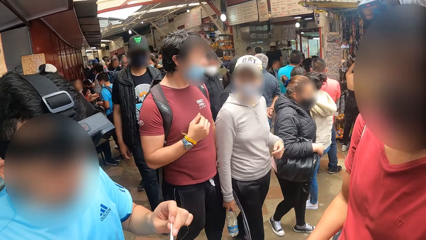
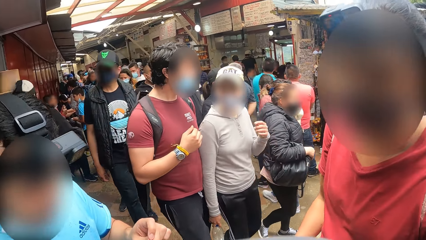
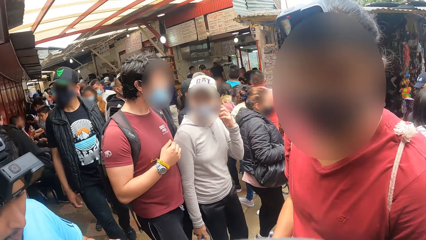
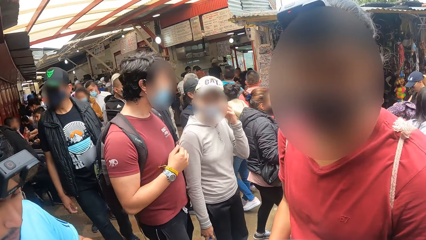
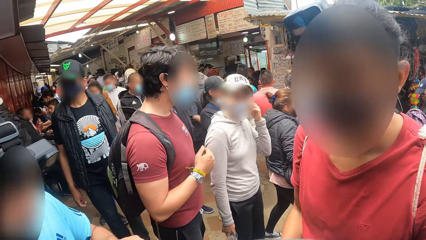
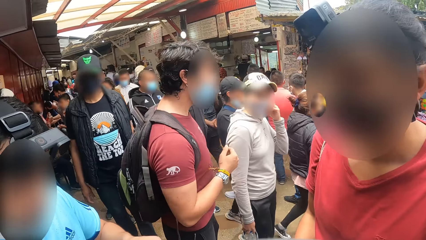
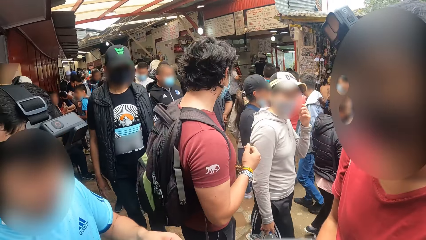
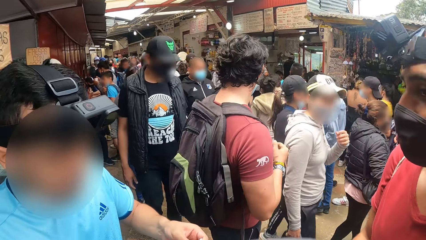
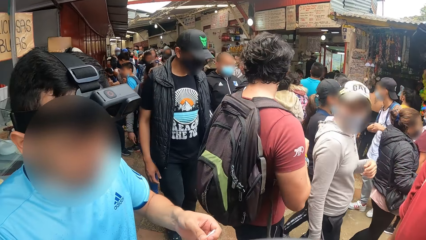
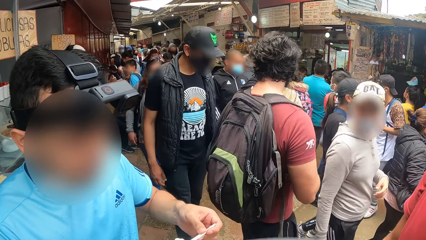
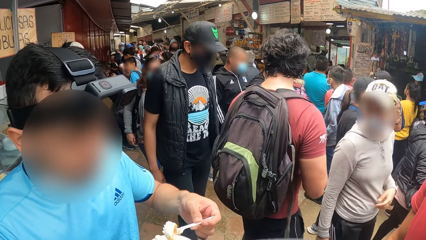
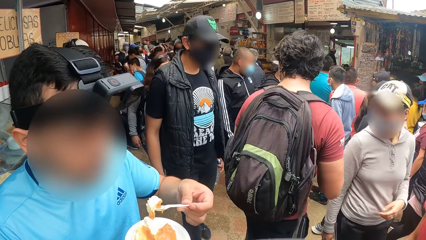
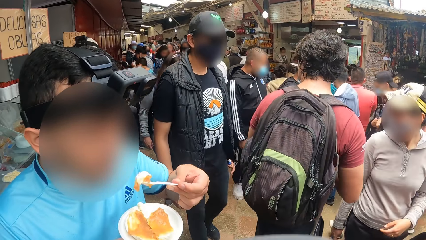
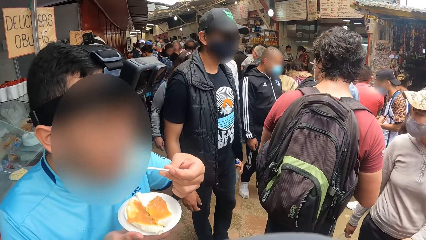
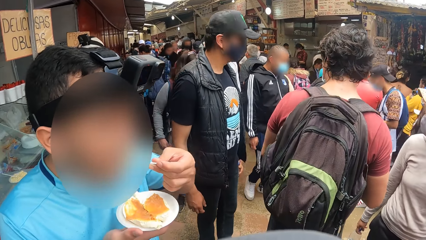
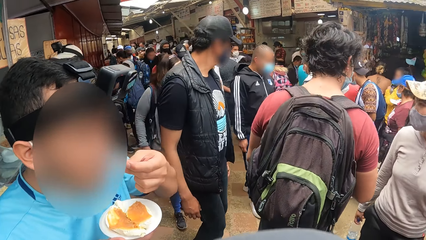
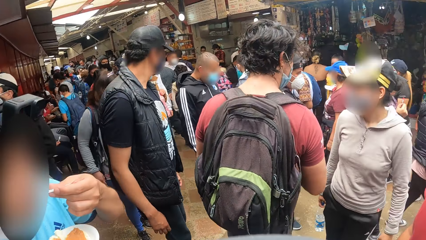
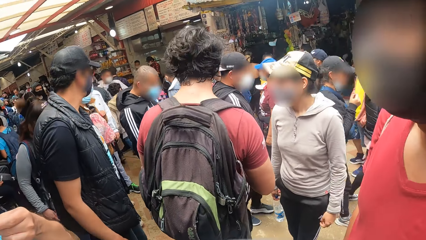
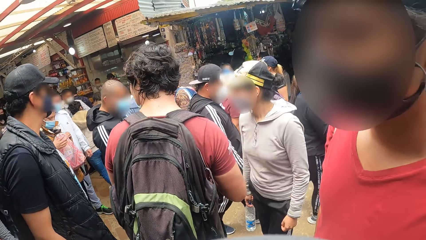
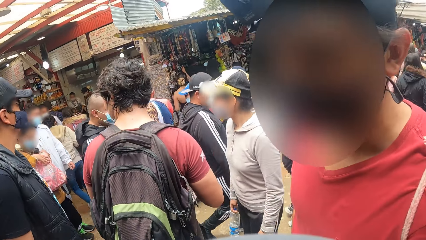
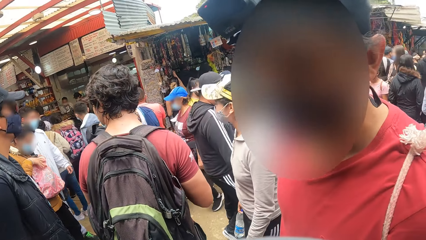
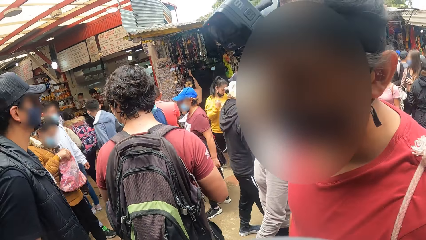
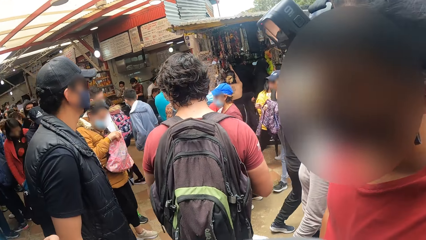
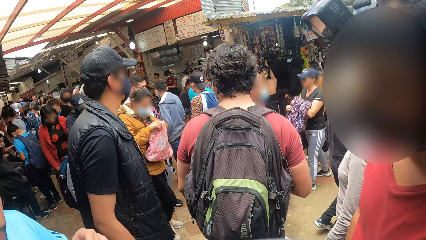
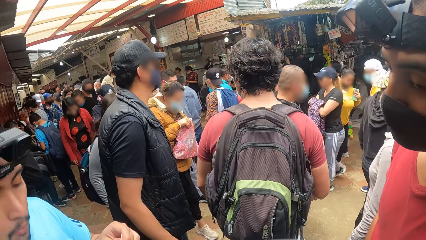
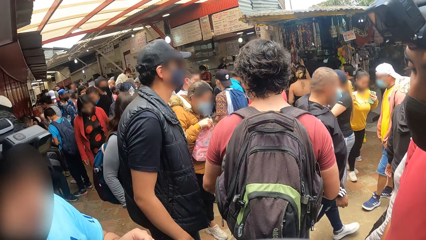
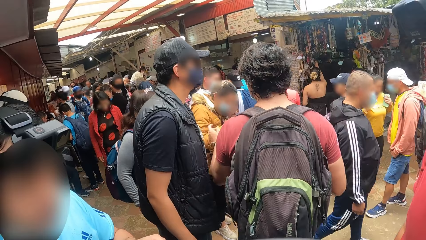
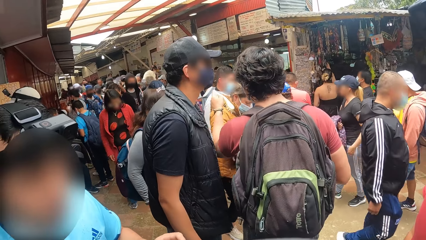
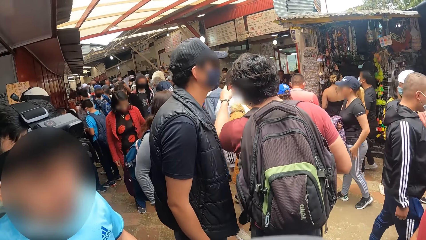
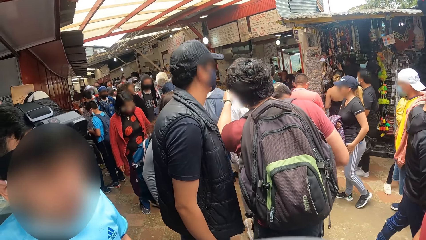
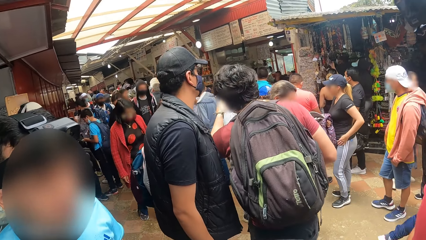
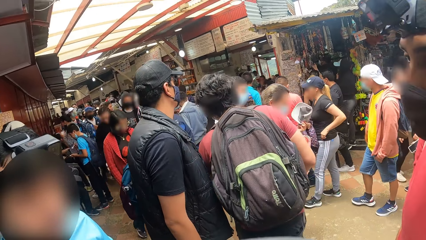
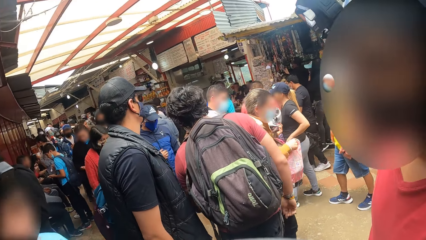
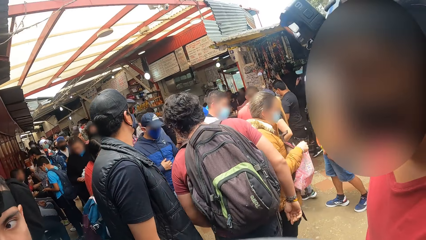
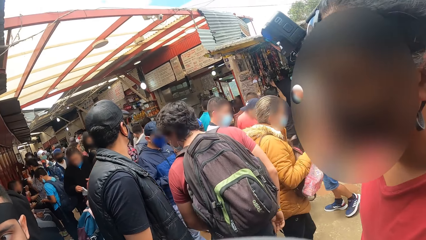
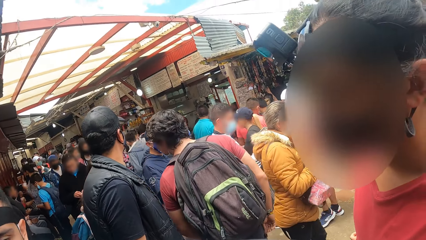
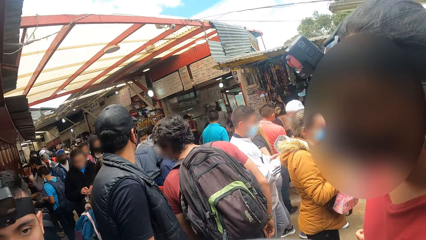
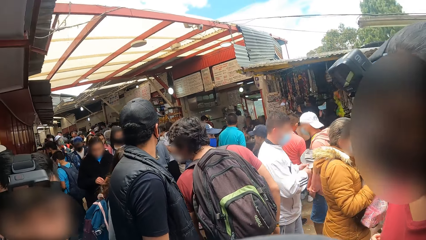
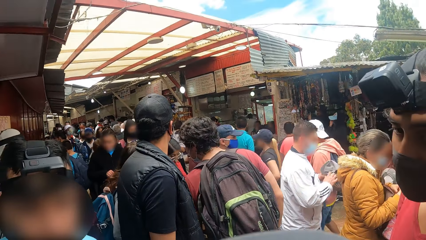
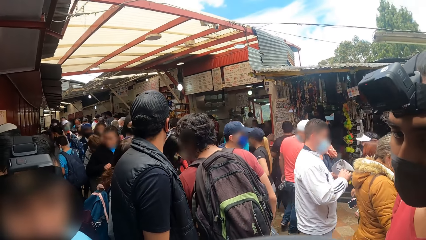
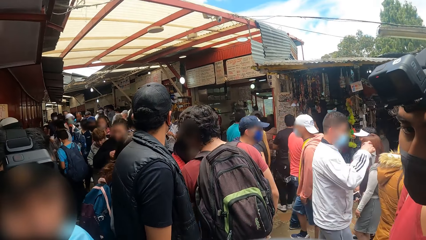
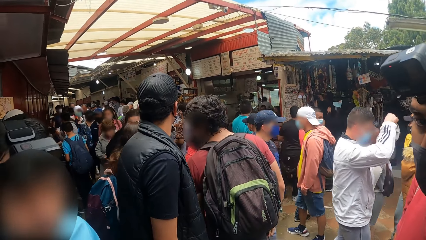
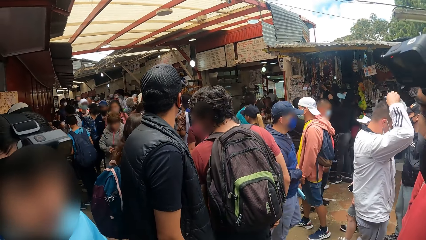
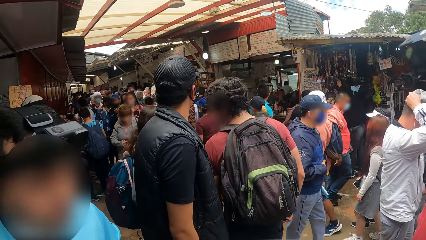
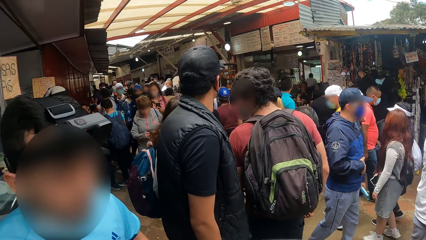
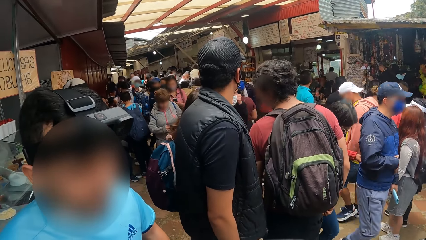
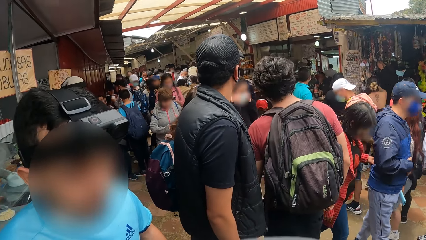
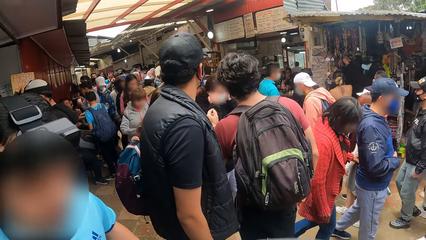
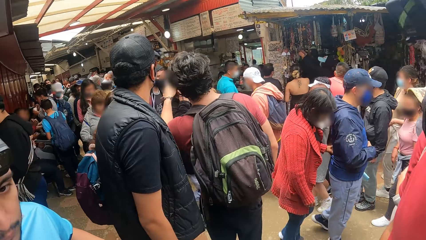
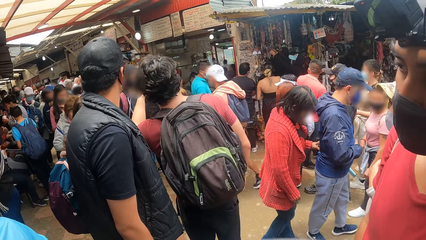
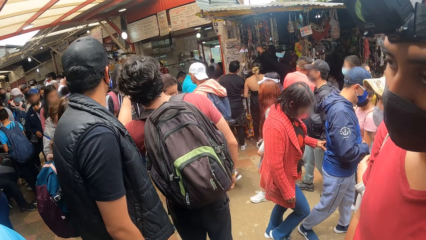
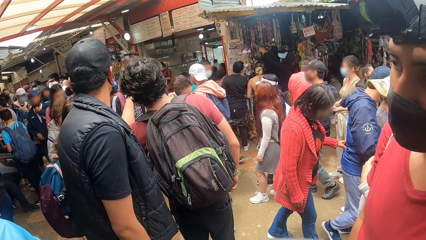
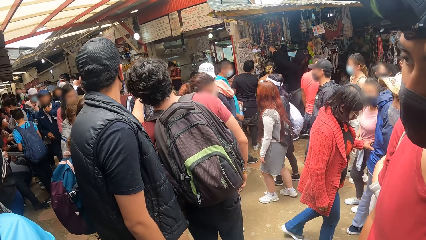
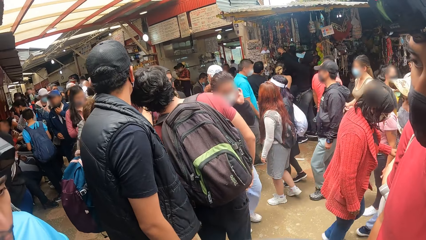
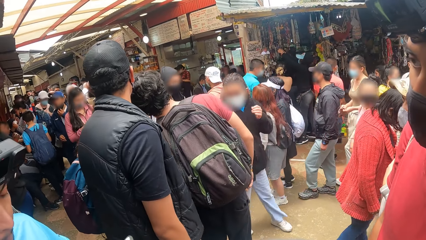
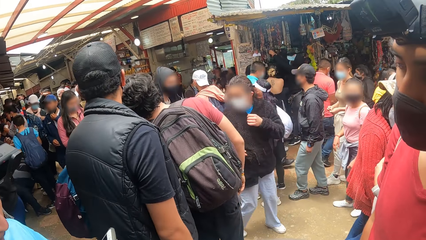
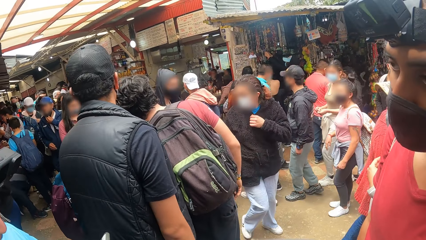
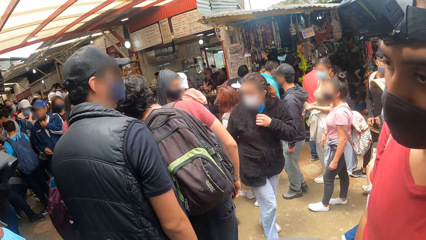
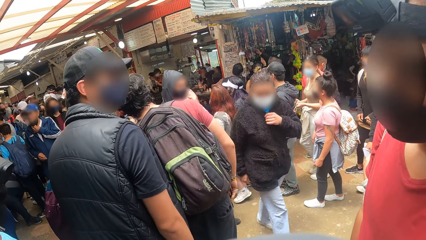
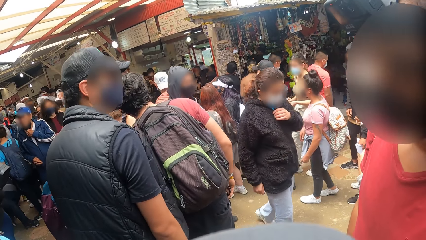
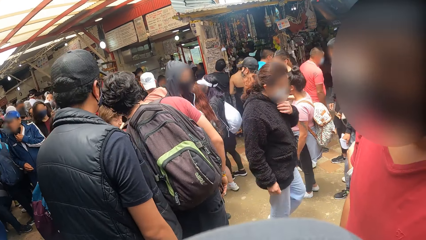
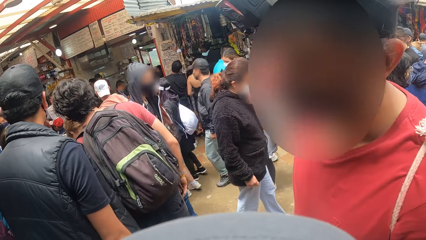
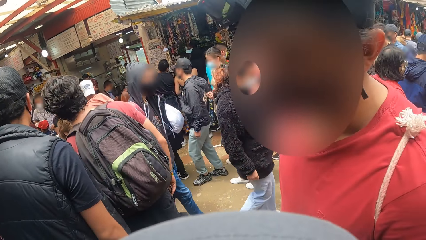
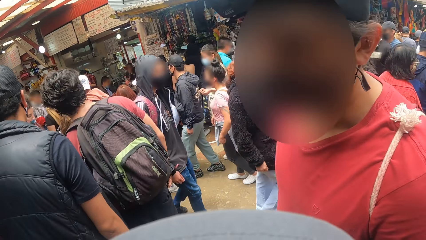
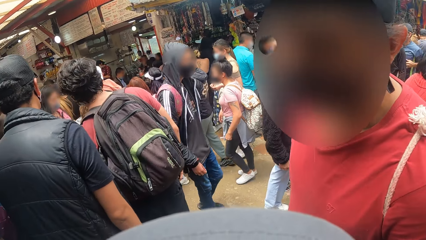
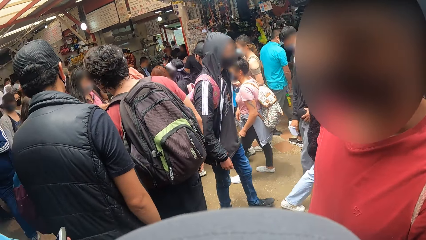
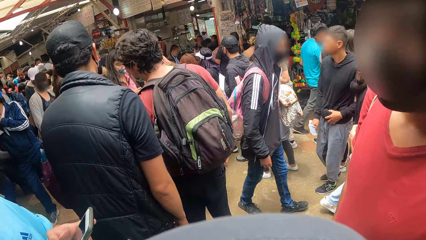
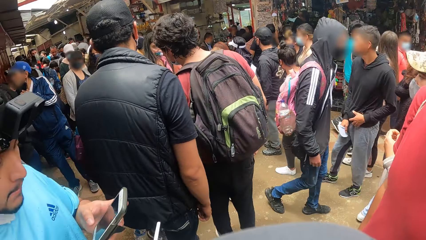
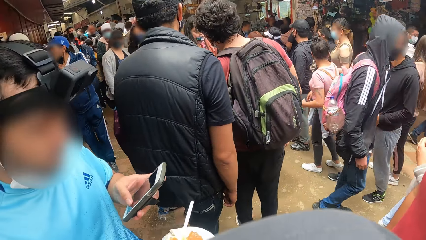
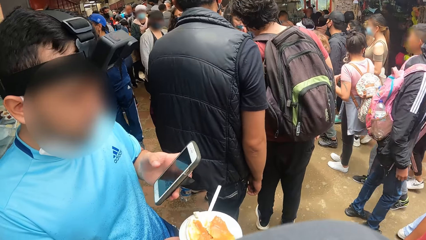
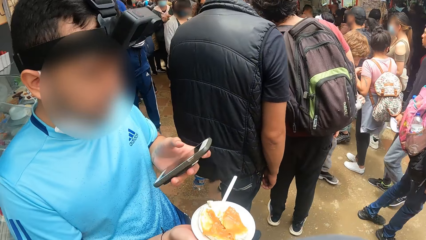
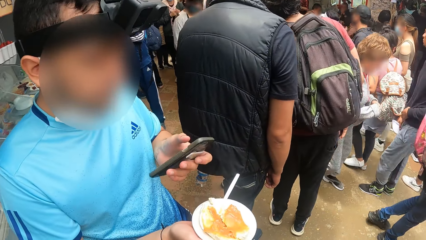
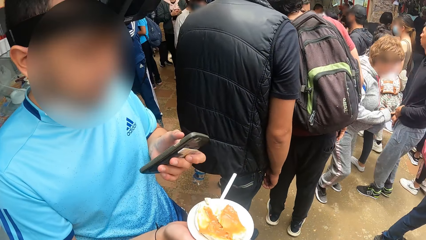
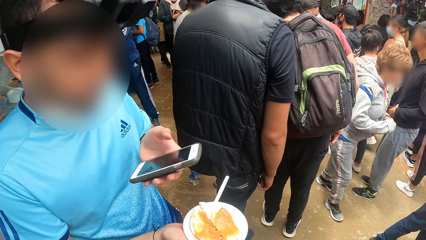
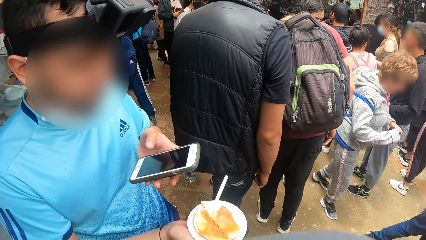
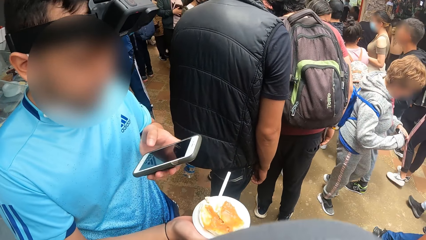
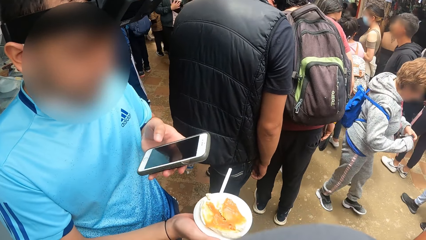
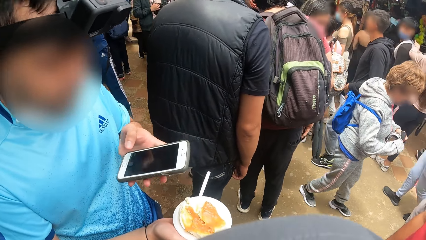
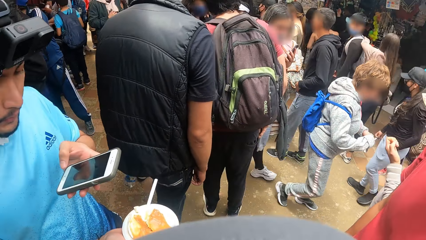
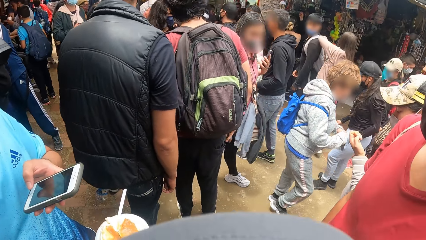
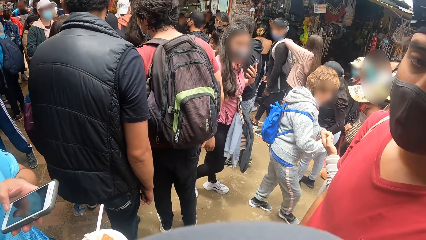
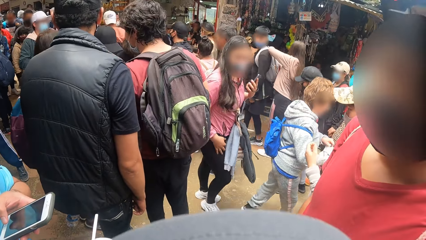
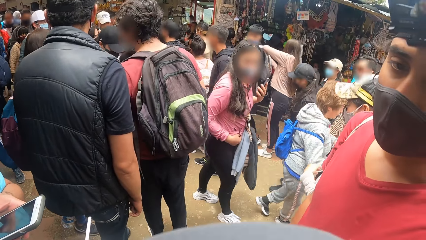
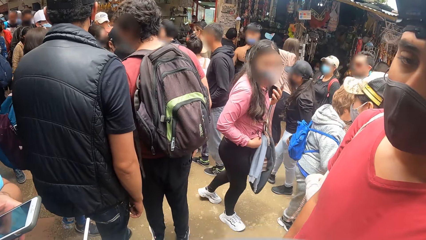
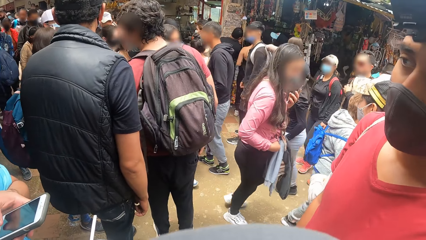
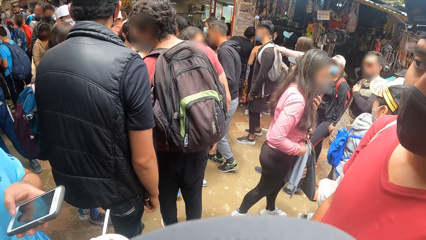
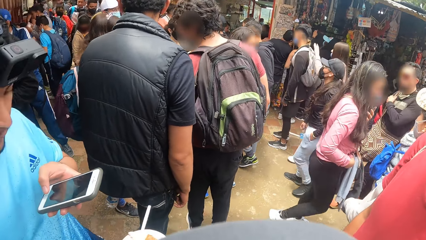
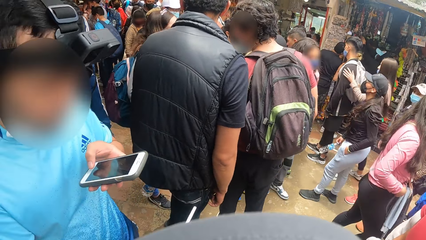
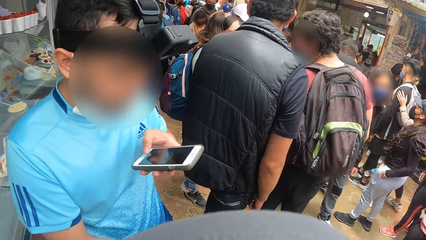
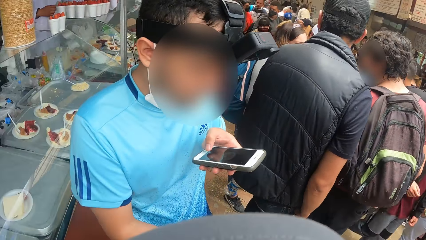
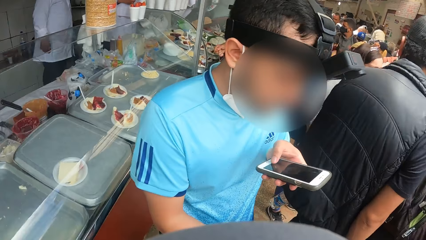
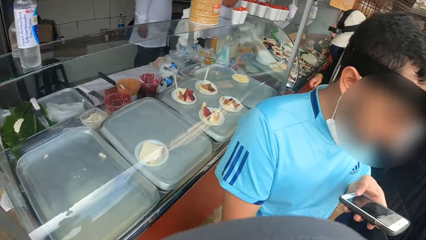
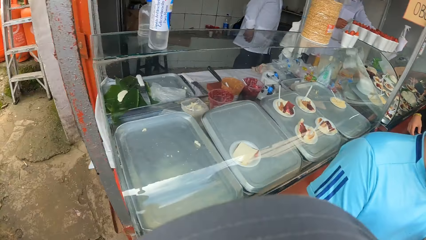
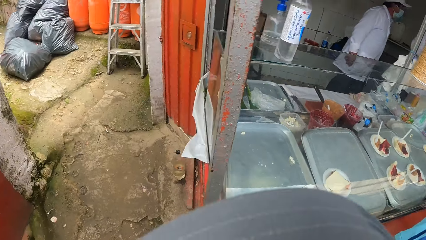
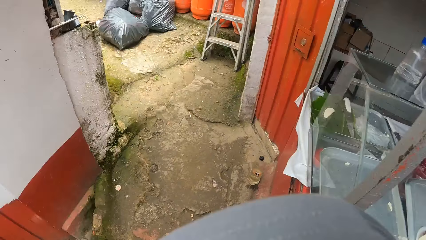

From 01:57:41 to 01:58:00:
The man takes some porridge with the spoon in his left hand and eats the porridge with the spoon in his left hand. The man operates a phone with his left hand.
